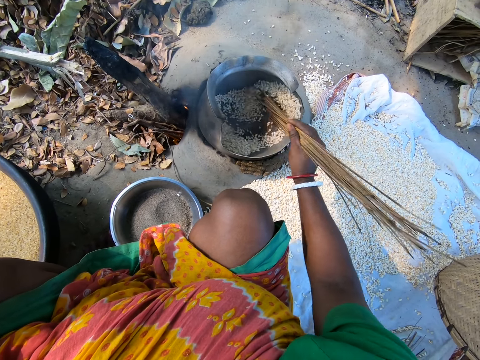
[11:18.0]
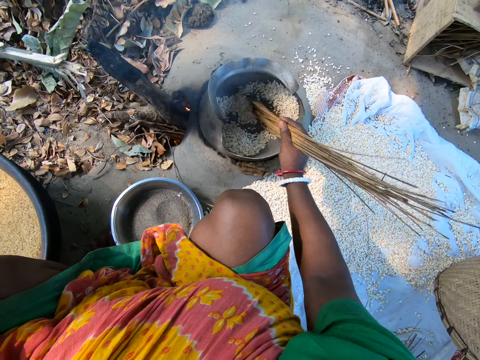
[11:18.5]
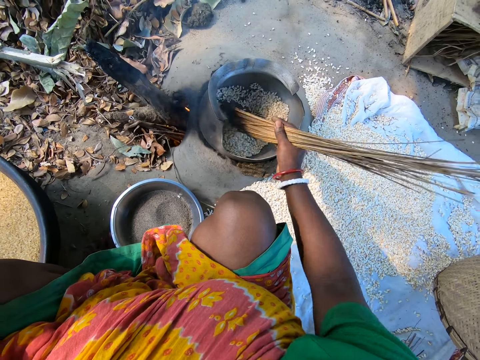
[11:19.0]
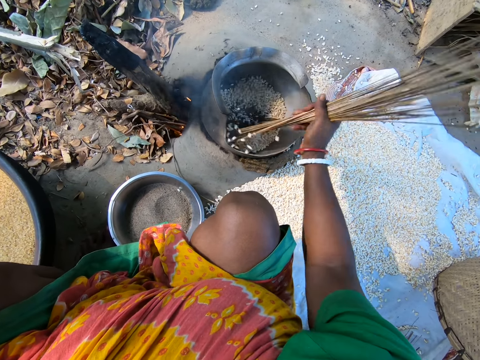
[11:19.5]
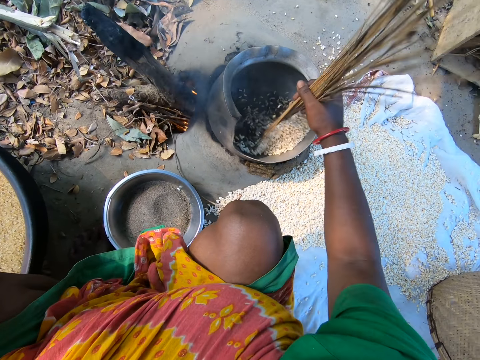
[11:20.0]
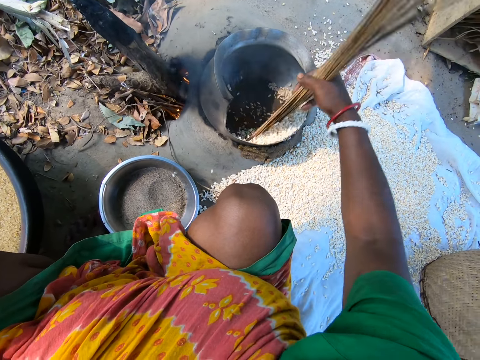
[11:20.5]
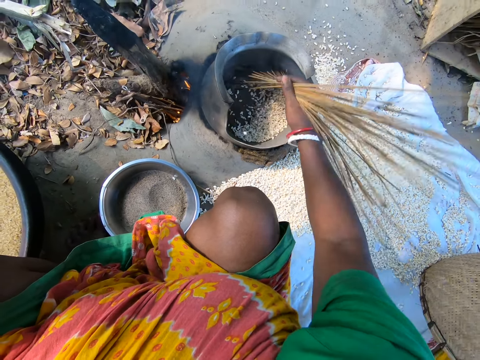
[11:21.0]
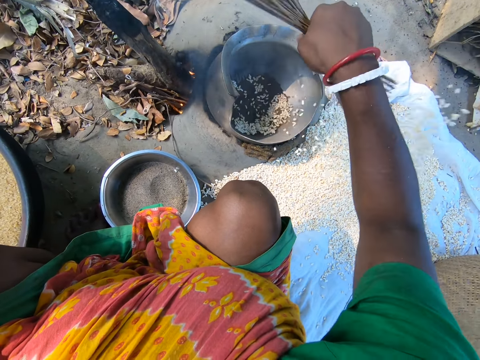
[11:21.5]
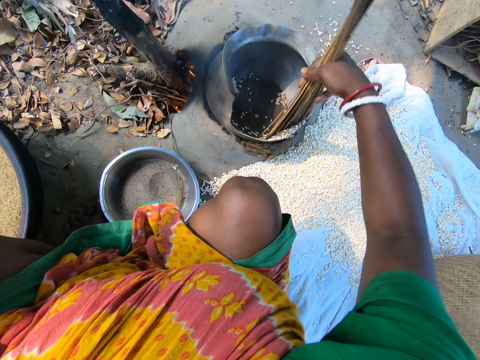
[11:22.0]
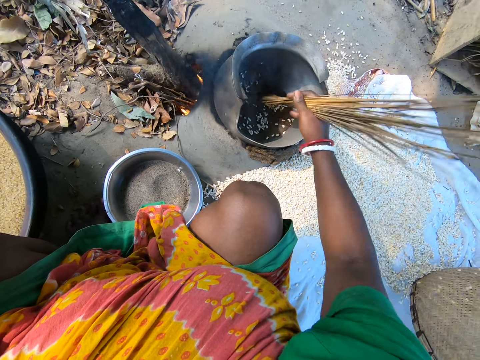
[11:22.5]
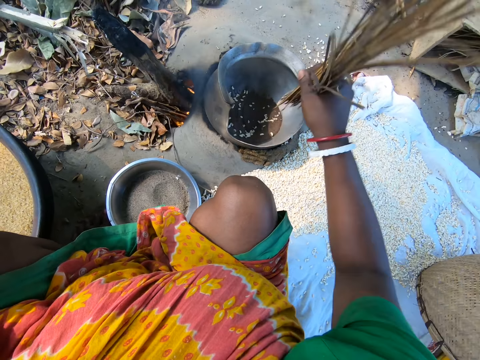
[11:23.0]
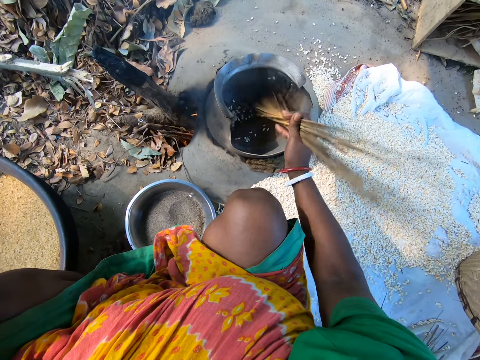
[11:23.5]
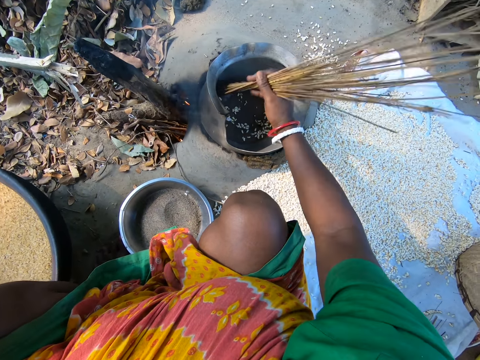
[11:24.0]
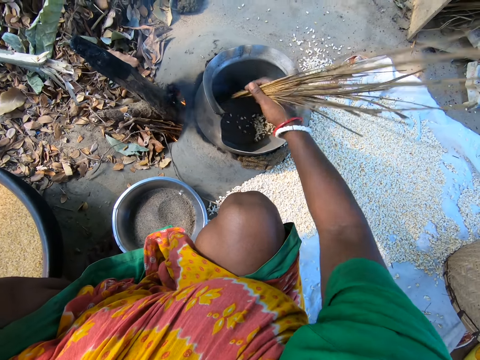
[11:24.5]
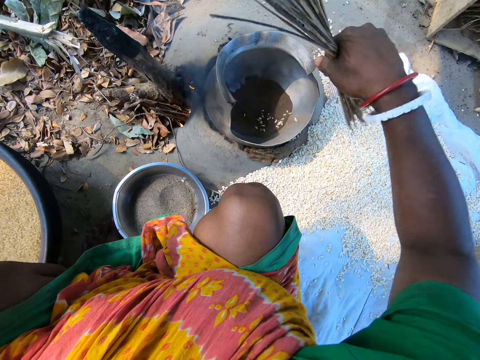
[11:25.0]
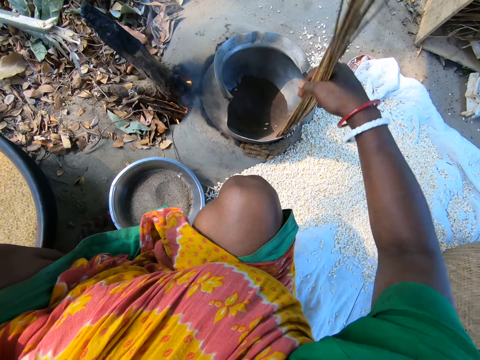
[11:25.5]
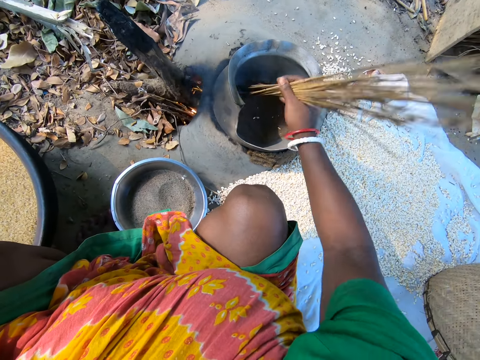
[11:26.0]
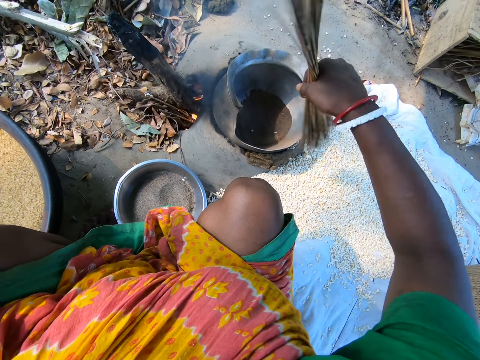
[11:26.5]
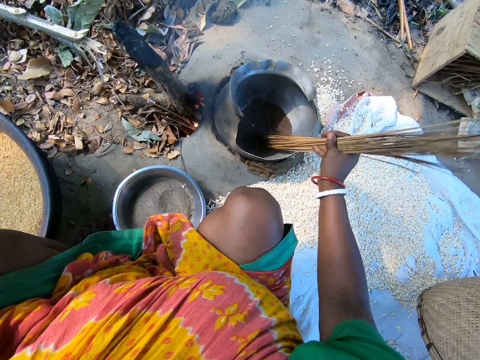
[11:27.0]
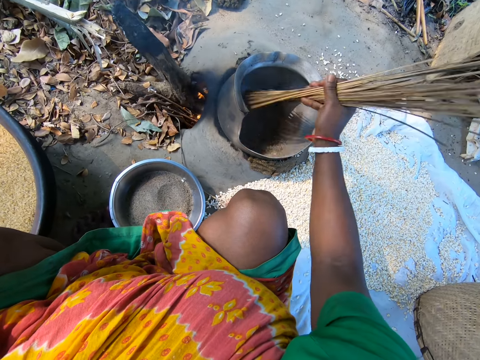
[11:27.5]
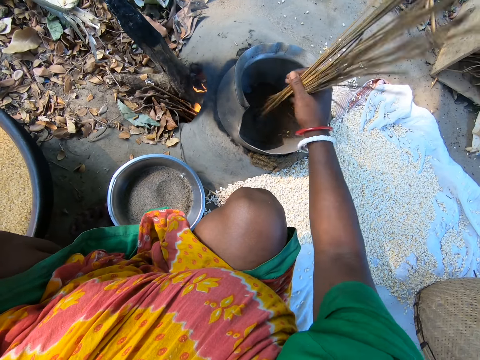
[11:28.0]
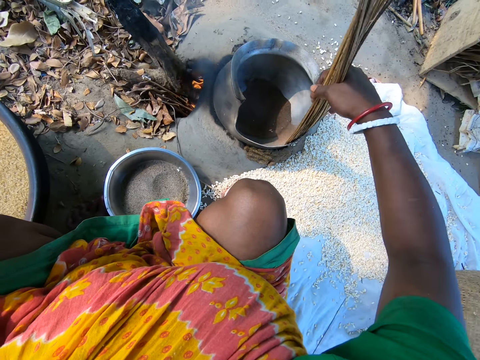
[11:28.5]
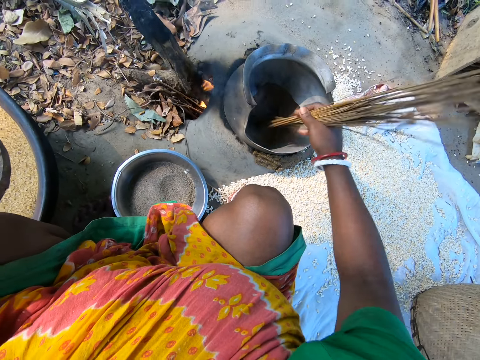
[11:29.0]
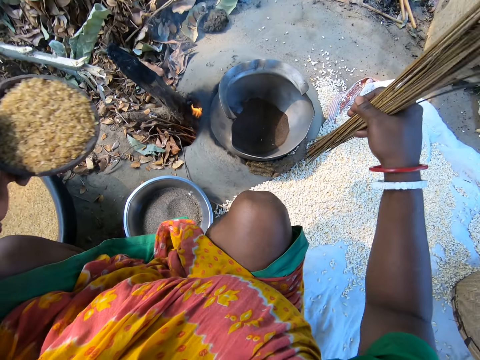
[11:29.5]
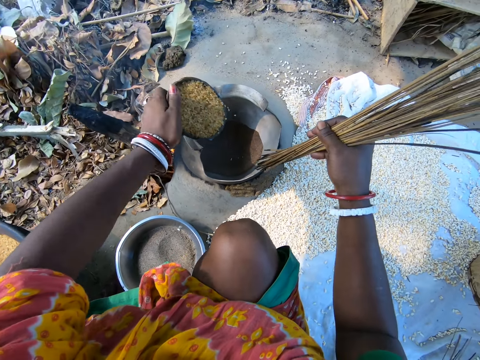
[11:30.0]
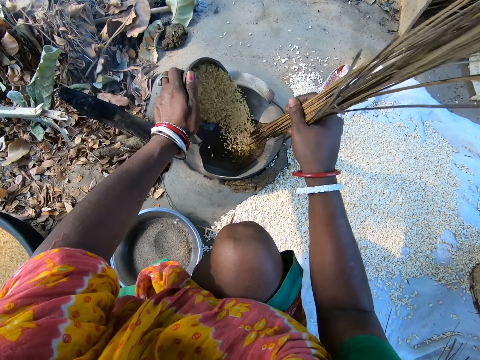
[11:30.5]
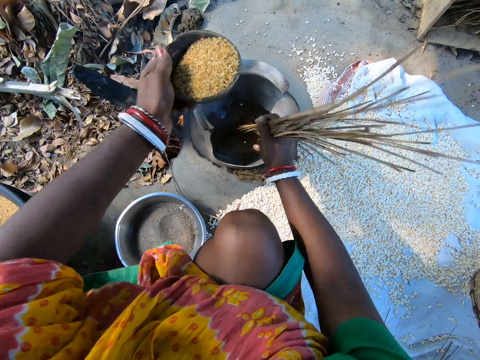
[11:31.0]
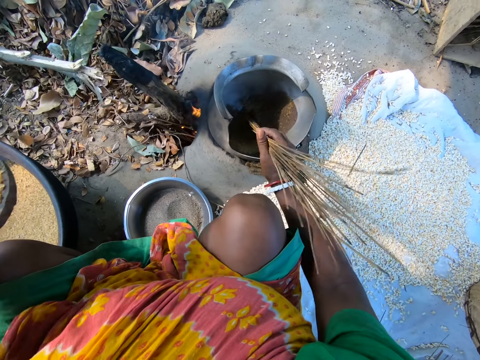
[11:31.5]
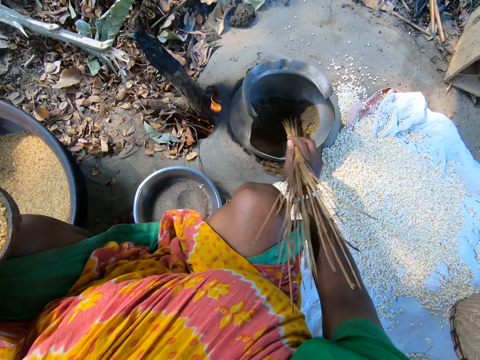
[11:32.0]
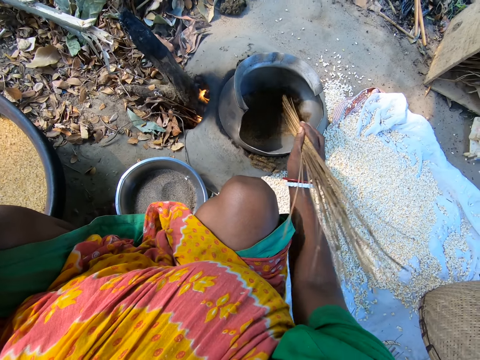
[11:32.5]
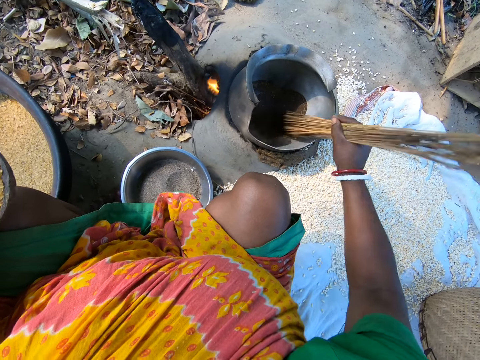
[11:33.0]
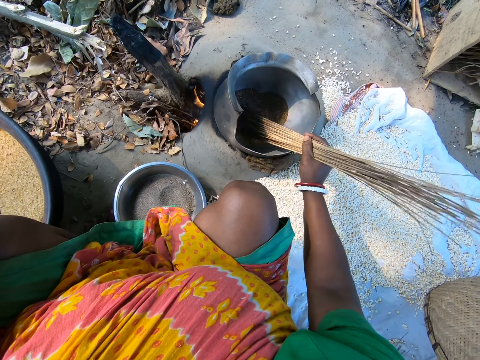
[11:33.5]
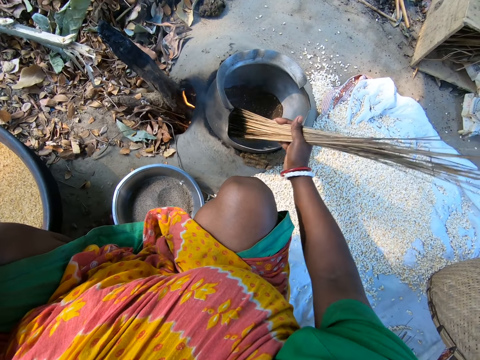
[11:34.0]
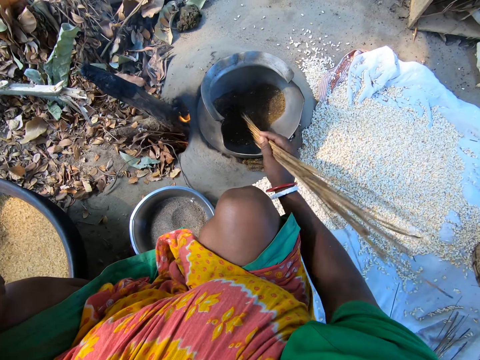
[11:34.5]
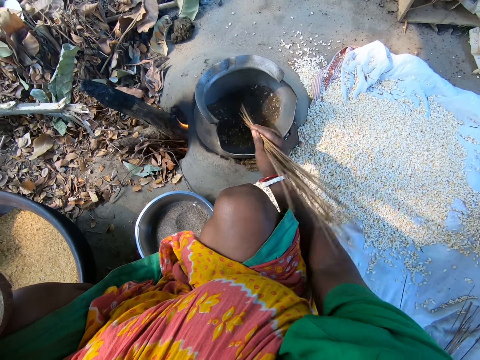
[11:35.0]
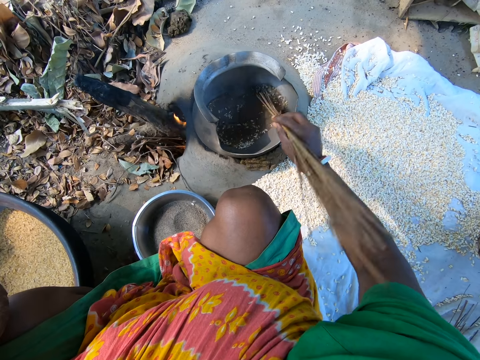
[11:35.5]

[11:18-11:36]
The camera wearer removes grains from the cooking pot with stiff fibers. She stirs the grains. She removes the grains from the pot. She stirs the grains. She removes the grains from the pot. She pours the grains on the cooking pot with her left hand. She stirs the grains with stiff fibers with her right hand.

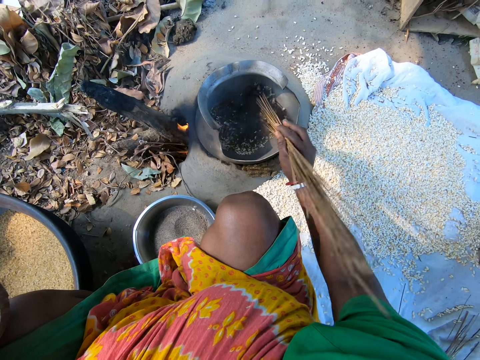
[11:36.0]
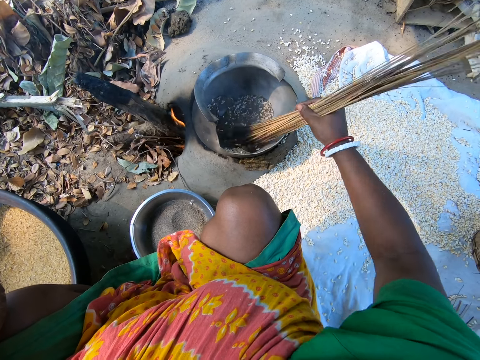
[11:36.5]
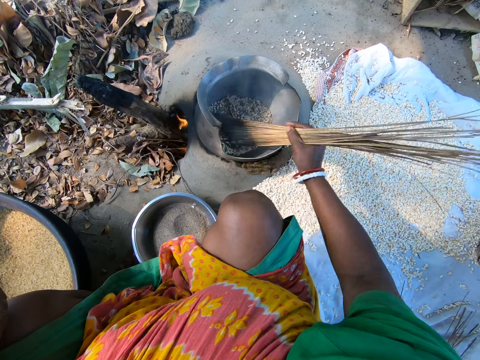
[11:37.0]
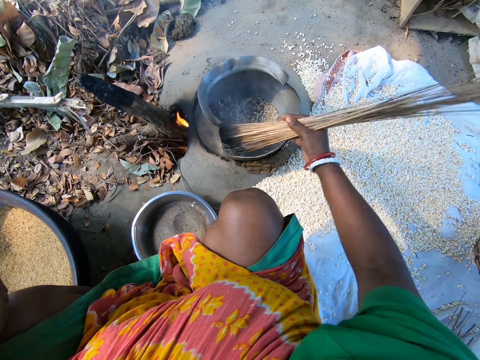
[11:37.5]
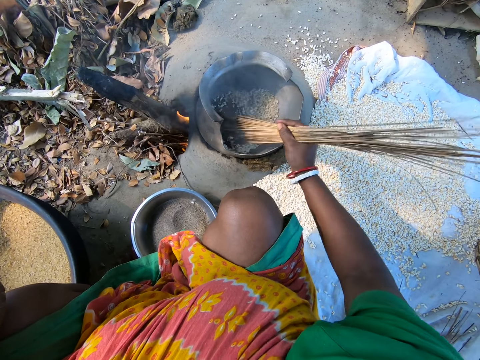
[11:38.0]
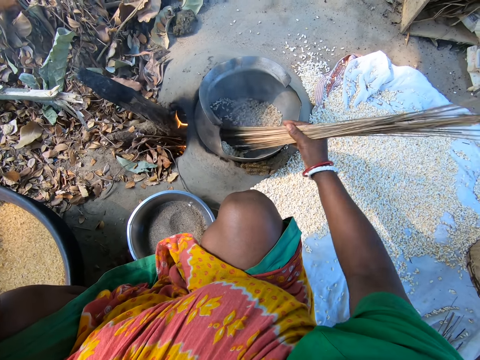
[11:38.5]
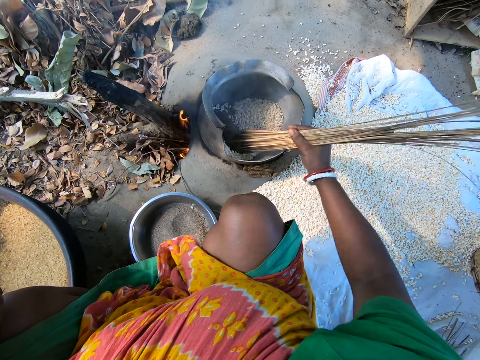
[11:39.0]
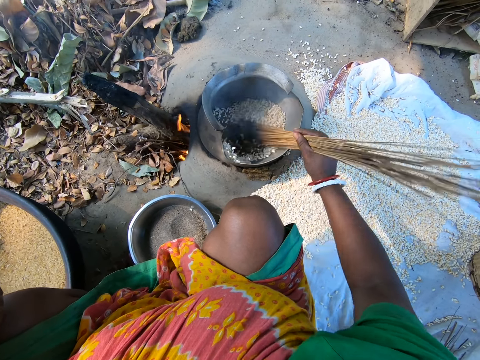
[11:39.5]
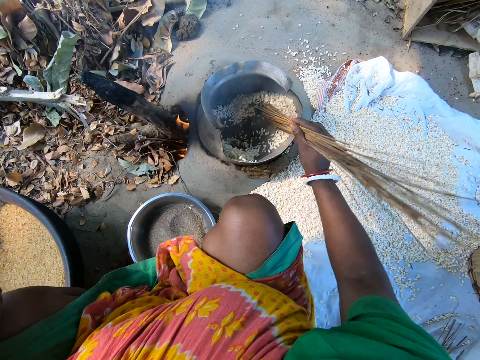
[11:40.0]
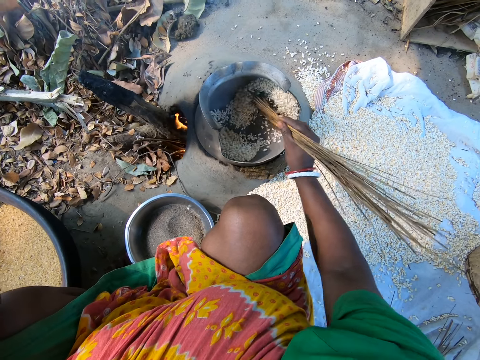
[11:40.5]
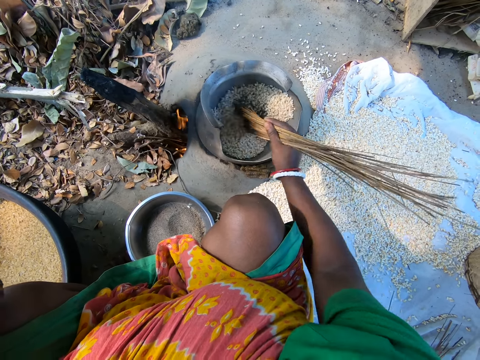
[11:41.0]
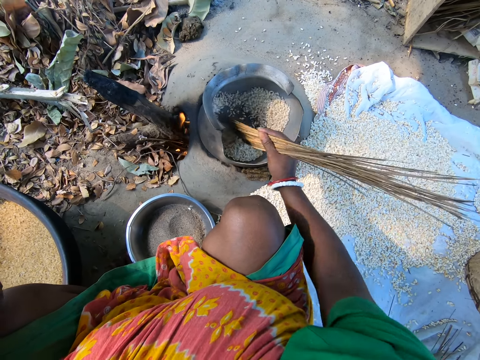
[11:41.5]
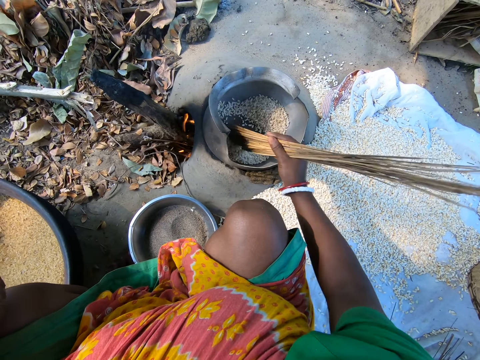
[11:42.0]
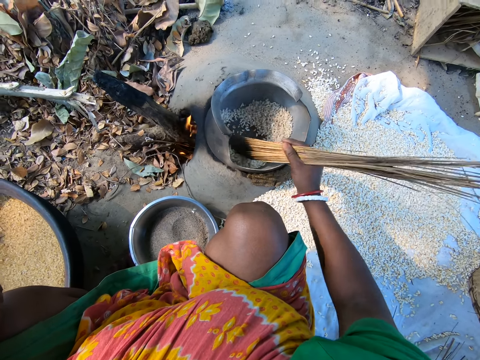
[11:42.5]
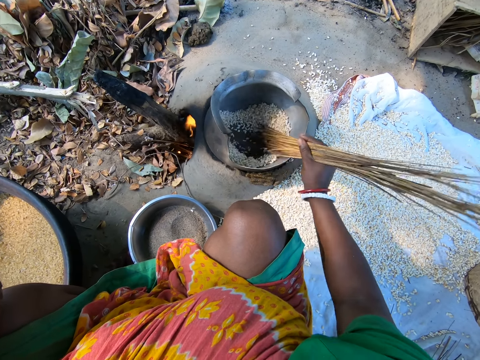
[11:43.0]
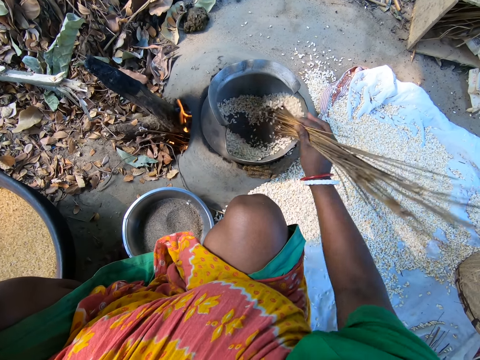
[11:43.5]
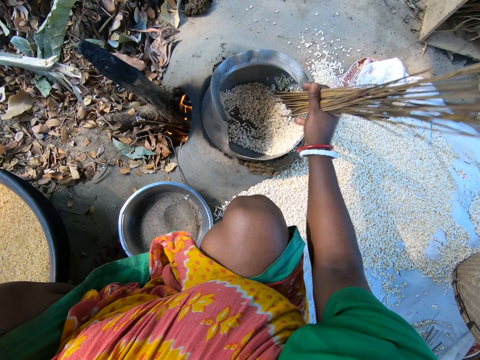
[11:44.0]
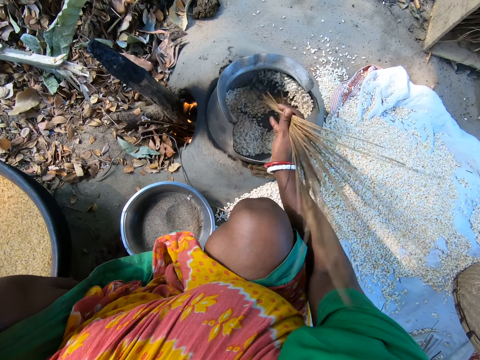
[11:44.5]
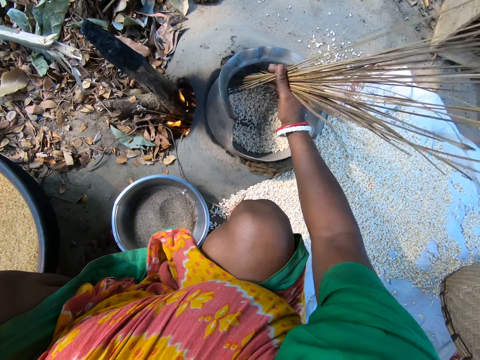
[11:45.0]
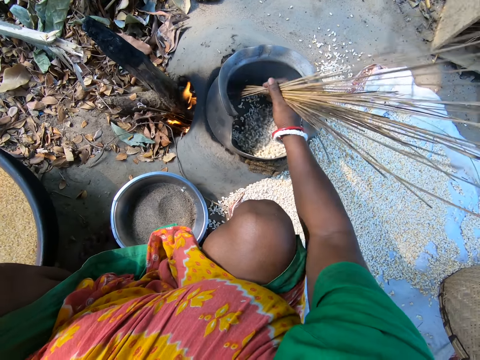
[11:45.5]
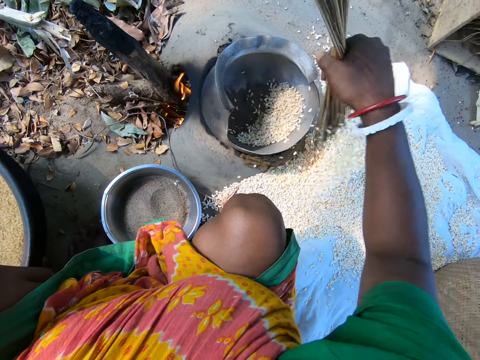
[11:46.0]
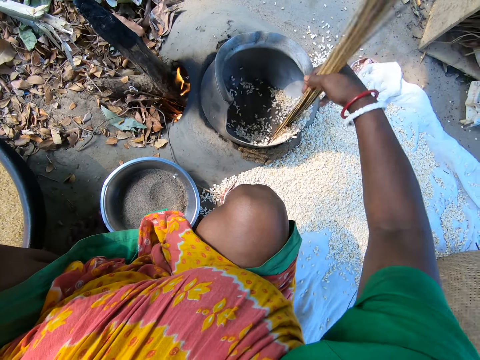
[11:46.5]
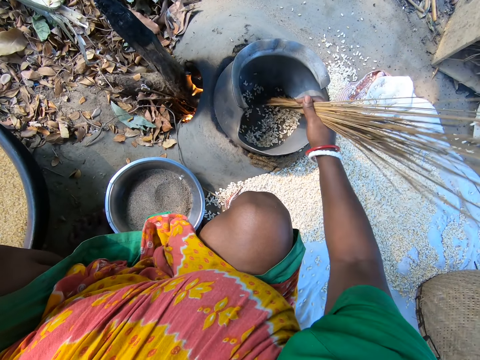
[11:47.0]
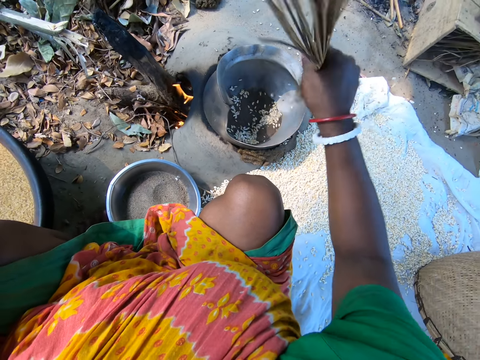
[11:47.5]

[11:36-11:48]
The camera wearer removes grain from the cooking pot with stiff fibers.
